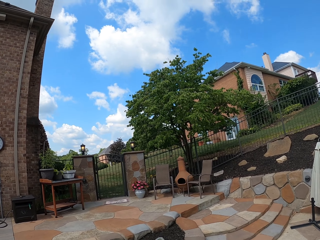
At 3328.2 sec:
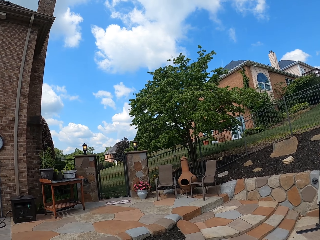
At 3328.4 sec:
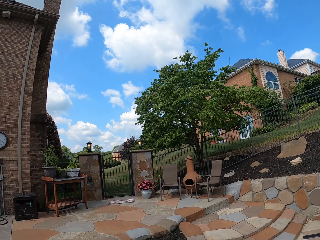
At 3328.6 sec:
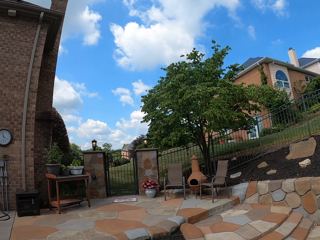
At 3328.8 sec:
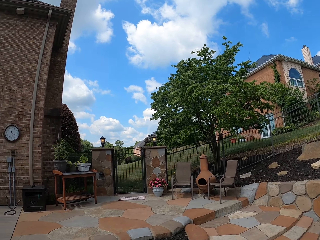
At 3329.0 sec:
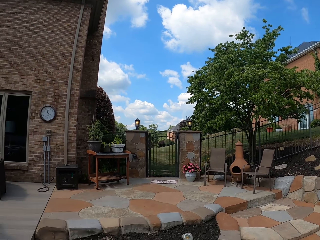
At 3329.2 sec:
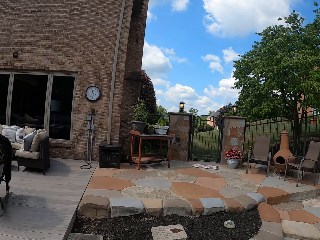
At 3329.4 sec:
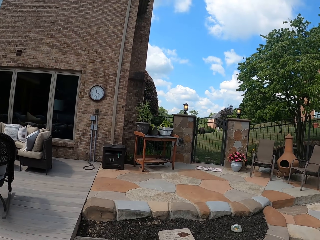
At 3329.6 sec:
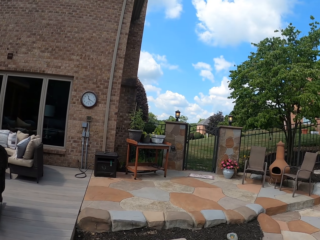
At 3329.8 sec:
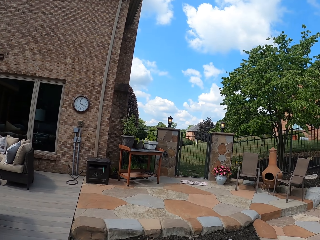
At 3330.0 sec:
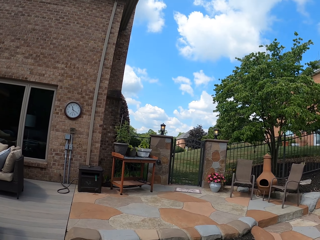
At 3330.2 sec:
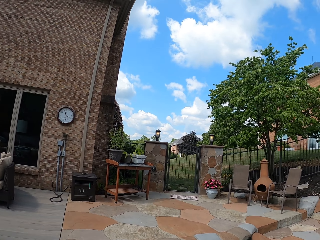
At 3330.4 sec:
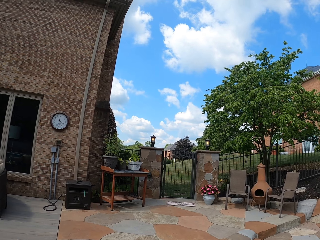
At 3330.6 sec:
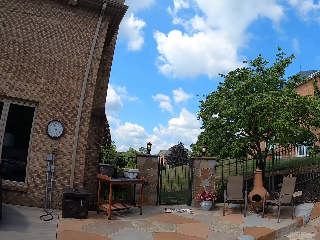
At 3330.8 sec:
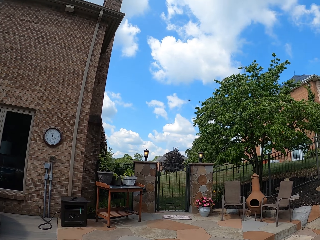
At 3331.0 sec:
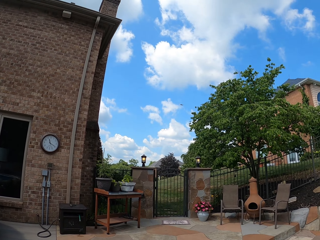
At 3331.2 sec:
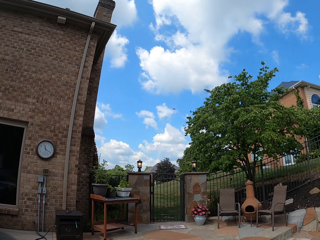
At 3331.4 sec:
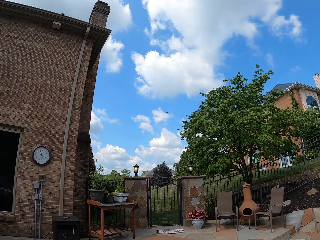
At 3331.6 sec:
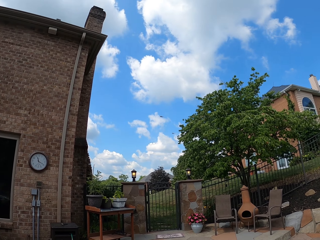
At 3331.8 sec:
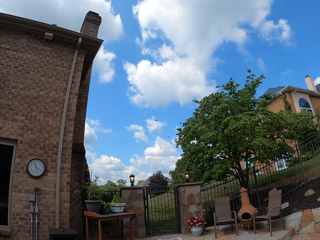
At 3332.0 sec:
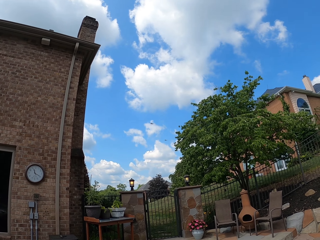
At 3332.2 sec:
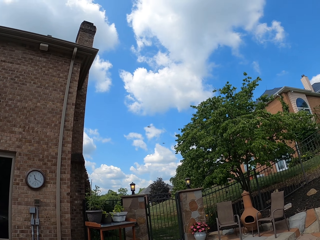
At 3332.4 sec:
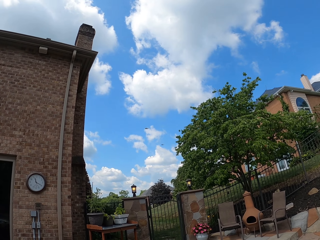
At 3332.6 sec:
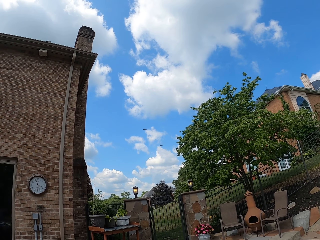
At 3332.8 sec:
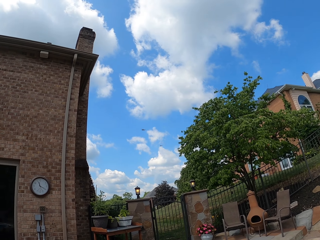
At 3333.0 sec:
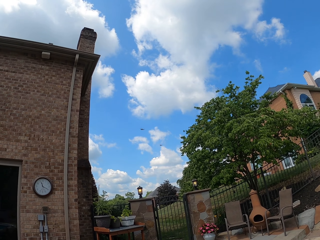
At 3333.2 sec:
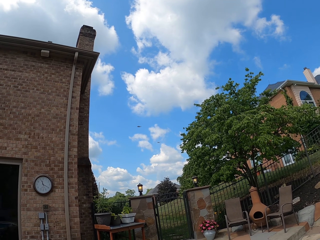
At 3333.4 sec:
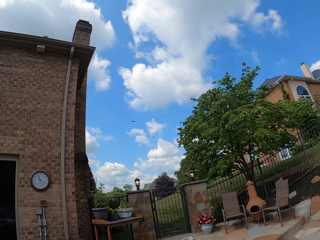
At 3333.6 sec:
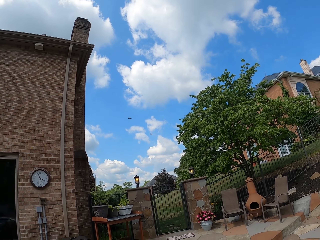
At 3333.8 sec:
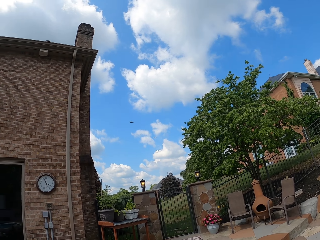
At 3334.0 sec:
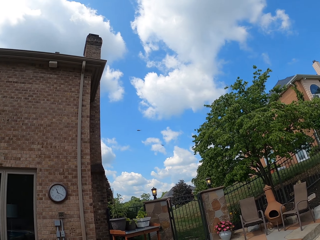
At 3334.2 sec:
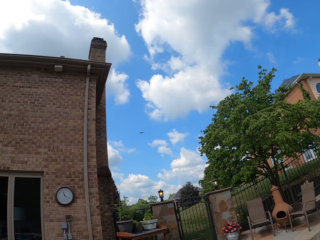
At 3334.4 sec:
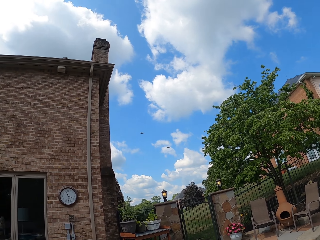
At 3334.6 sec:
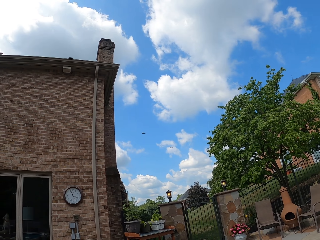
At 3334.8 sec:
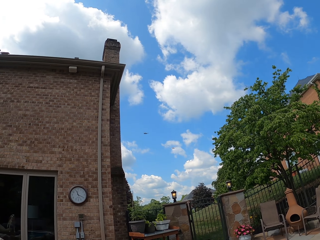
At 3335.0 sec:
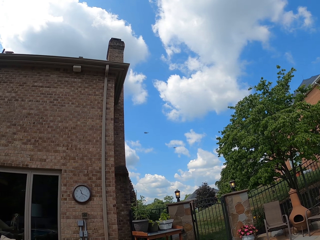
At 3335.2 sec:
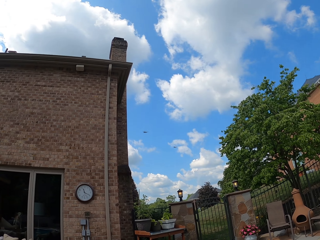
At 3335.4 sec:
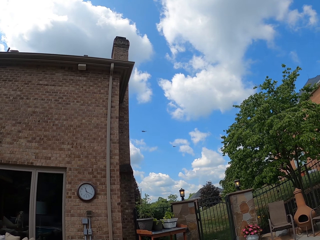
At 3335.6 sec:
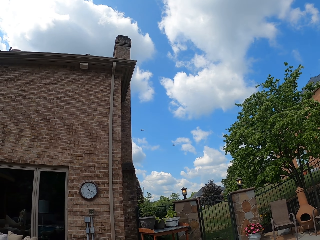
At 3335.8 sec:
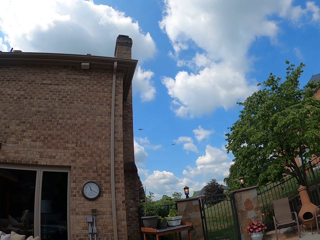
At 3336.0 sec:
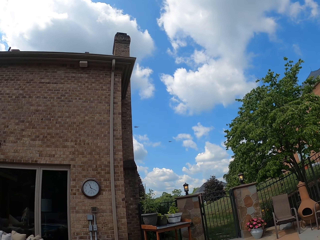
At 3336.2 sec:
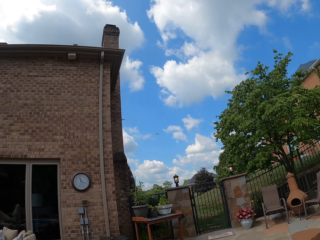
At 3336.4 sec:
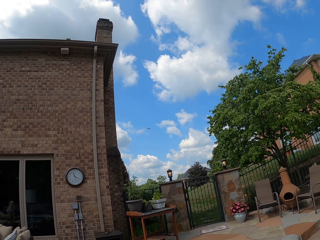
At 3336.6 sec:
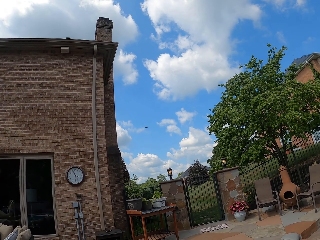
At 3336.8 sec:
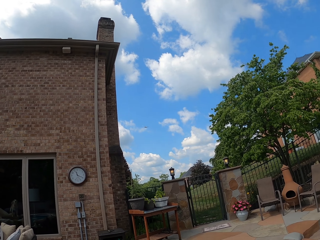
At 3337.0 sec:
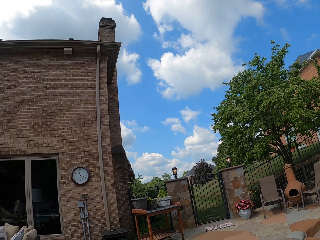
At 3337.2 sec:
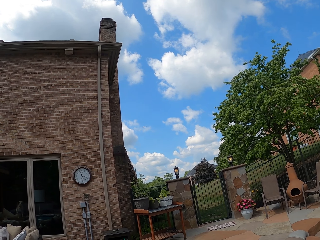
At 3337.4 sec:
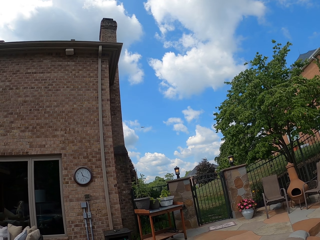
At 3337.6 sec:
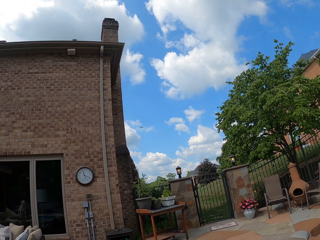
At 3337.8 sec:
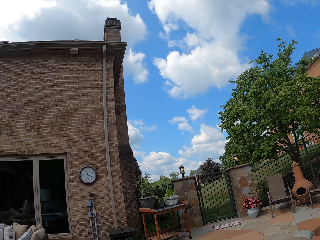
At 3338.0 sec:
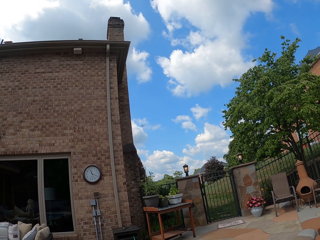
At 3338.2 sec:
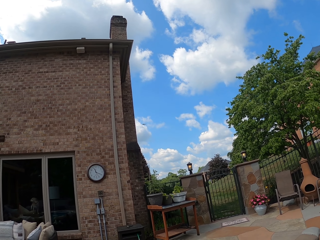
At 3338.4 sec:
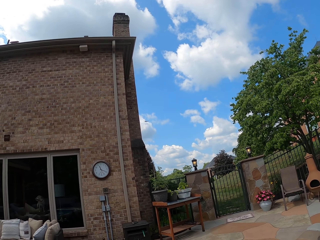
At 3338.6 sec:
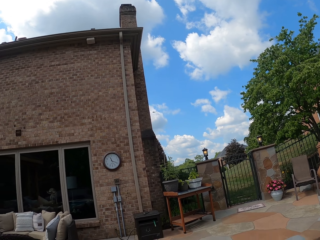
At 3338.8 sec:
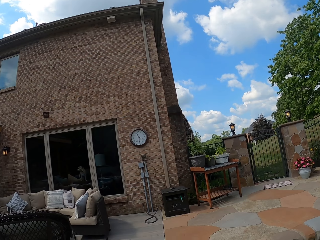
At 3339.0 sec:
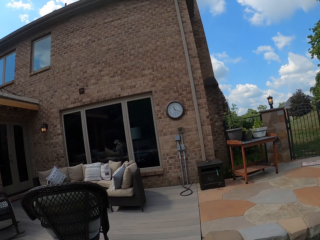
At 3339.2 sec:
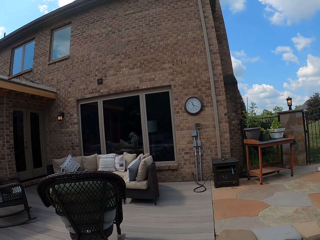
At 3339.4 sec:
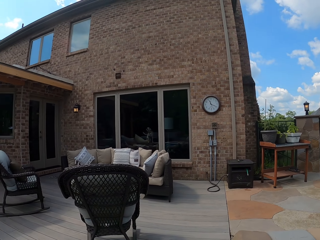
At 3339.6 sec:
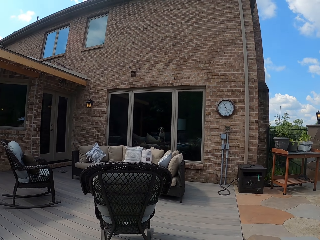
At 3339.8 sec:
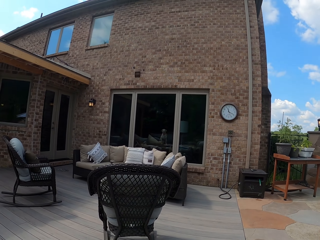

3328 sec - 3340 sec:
The camera wearer looks around.

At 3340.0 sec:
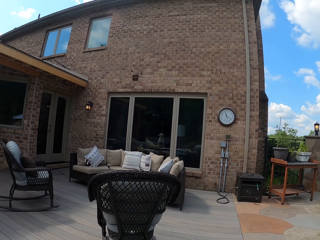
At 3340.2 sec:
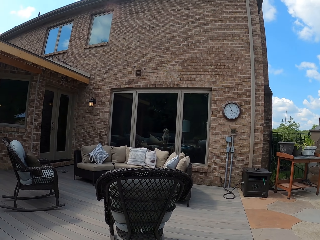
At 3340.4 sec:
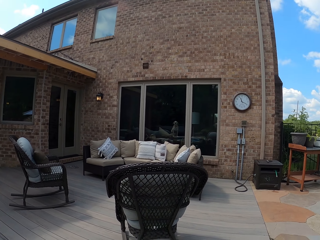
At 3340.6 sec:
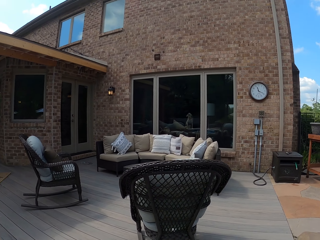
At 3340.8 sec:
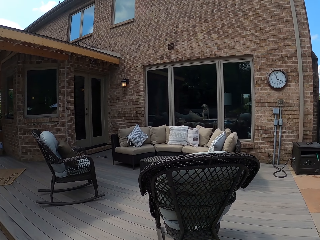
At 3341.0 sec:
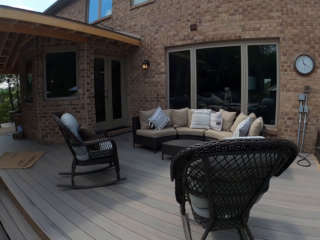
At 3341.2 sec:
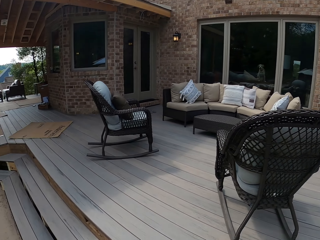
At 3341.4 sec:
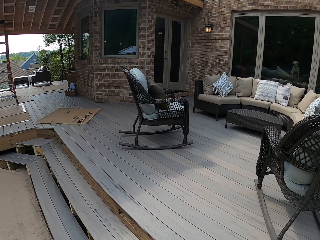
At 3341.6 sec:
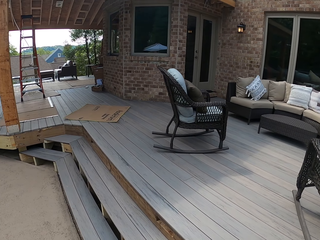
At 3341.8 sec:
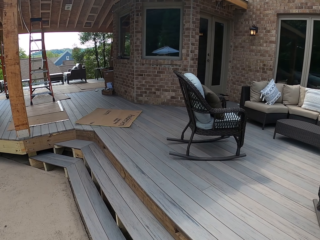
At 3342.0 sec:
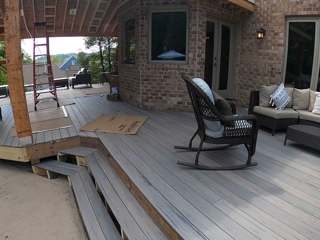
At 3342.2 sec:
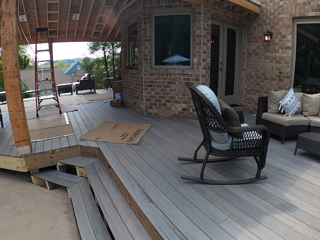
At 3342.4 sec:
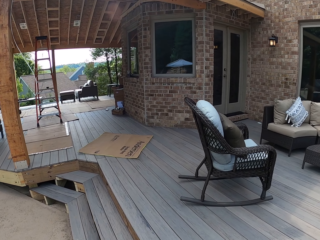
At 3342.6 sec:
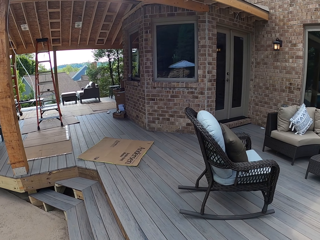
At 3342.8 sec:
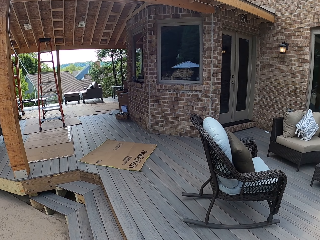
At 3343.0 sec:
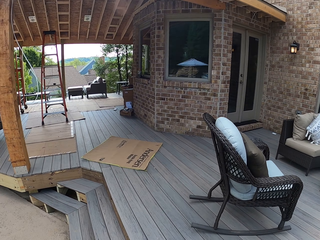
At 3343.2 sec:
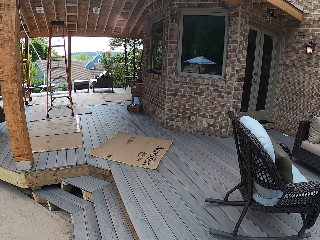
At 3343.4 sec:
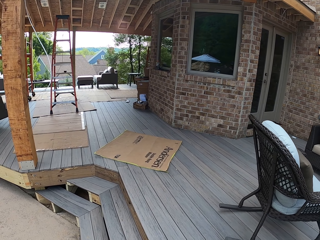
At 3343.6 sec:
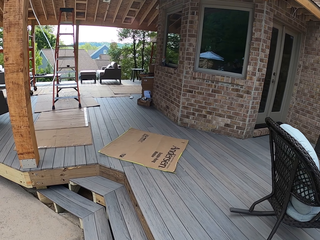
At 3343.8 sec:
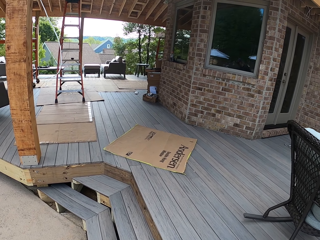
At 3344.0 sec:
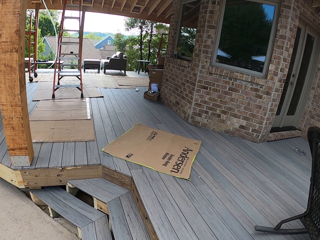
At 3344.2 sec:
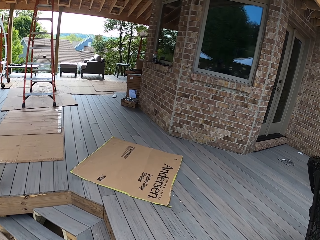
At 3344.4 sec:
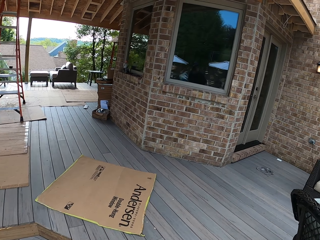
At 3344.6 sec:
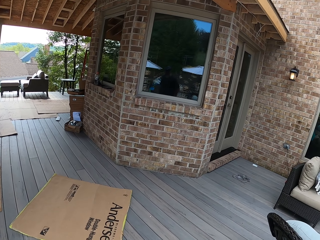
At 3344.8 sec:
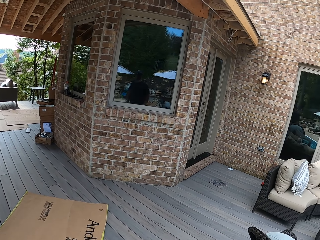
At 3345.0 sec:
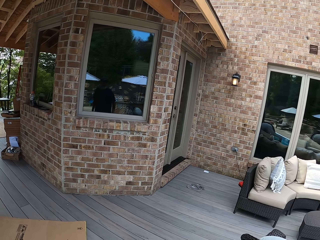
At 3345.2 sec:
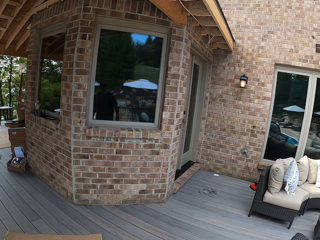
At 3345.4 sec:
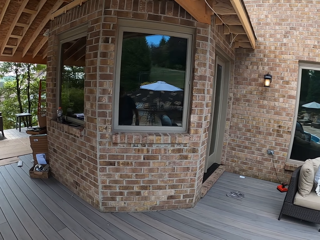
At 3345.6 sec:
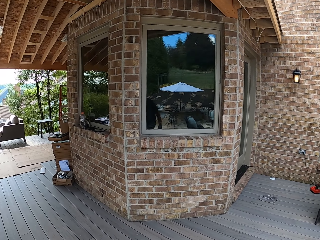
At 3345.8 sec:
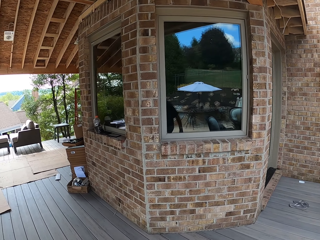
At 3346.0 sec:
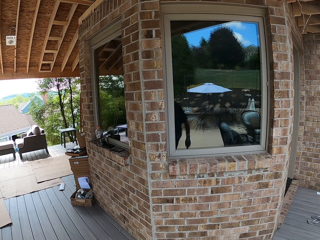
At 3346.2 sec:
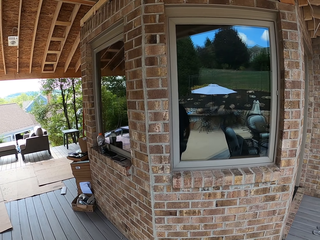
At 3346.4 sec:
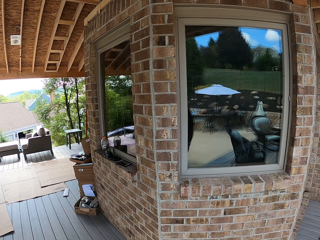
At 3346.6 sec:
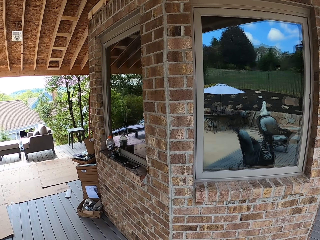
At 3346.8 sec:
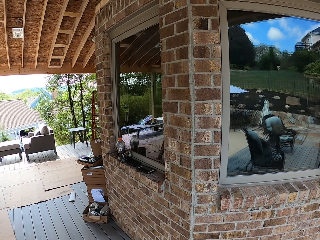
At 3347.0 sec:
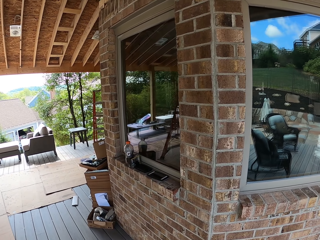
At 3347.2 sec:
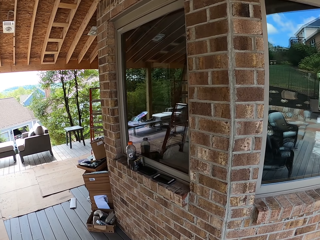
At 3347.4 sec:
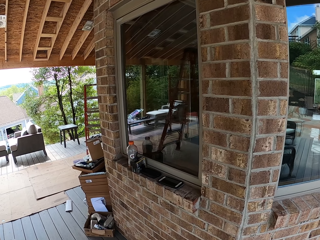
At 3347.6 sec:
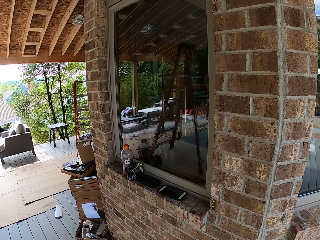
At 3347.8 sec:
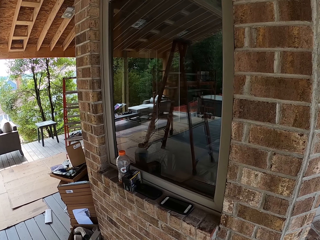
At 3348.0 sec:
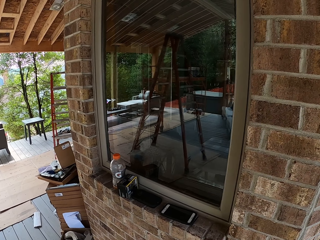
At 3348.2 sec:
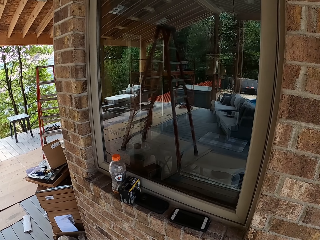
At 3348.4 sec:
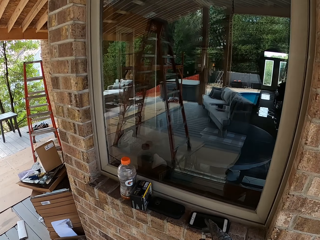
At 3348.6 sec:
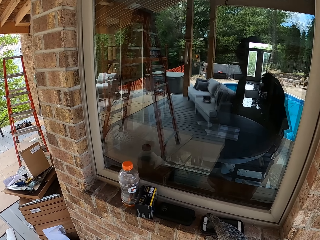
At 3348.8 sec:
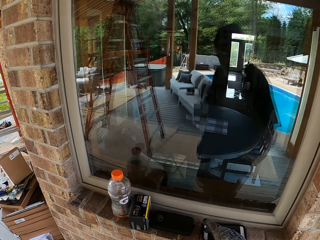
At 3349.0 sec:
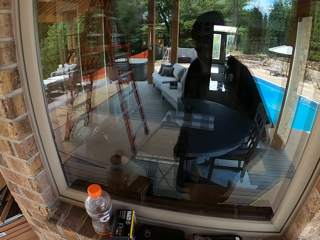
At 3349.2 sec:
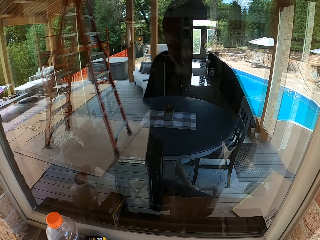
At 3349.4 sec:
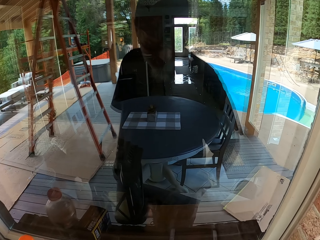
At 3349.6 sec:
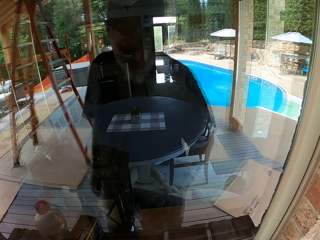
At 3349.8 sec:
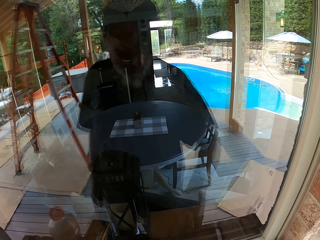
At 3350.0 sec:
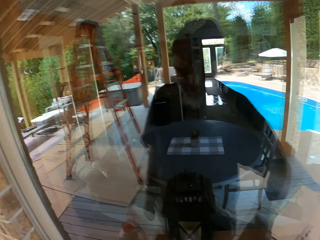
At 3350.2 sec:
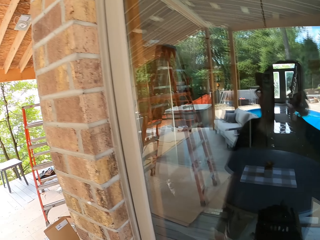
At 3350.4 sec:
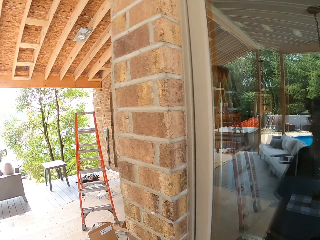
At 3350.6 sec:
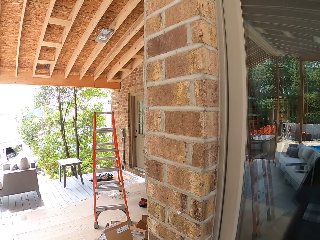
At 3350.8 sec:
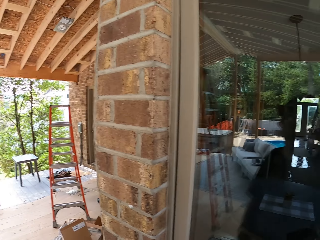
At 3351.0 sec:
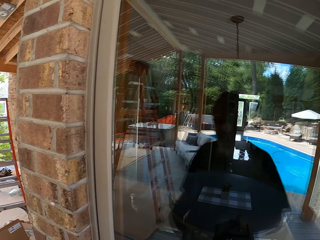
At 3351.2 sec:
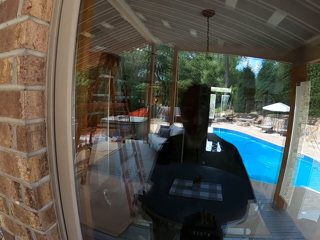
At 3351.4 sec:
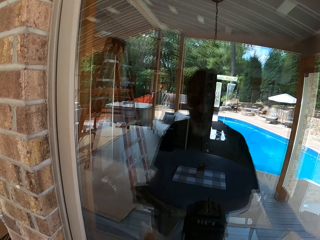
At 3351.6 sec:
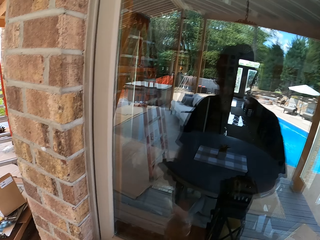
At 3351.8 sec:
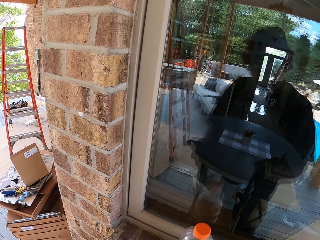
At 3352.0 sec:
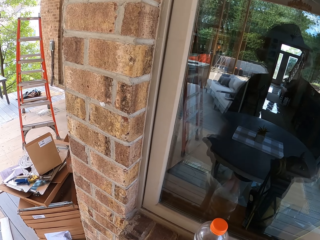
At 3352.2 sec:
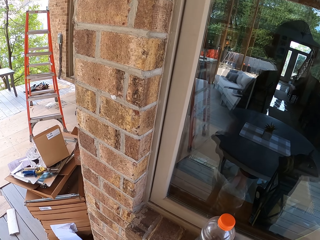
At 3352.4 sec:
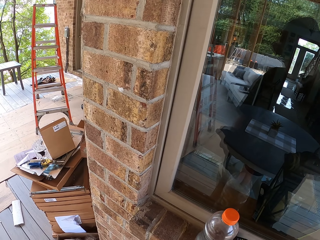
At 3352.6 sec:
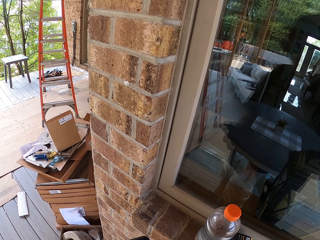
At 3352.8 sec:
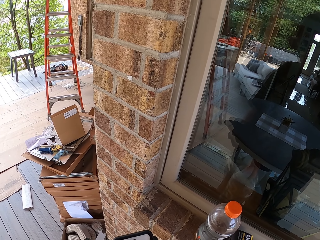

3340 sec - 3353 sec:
The camera wearer walks in the compound. They pick up the phone at the window sill. They remove the phone from the pocket.
